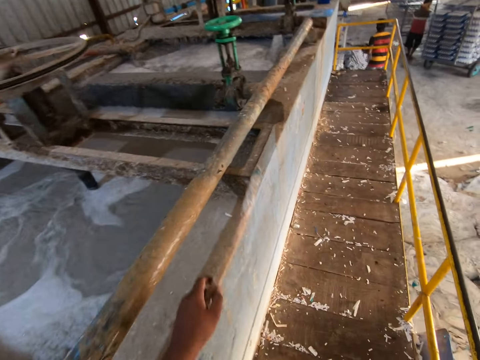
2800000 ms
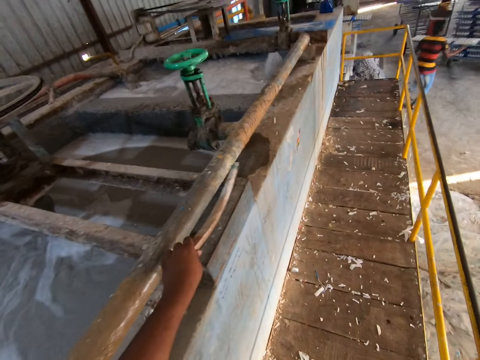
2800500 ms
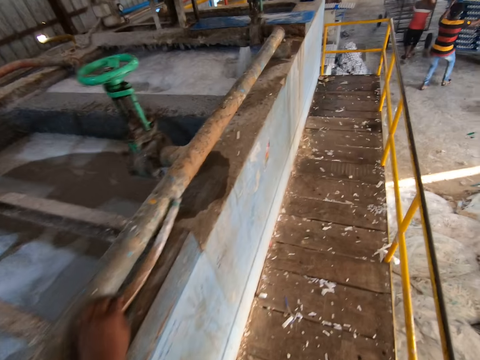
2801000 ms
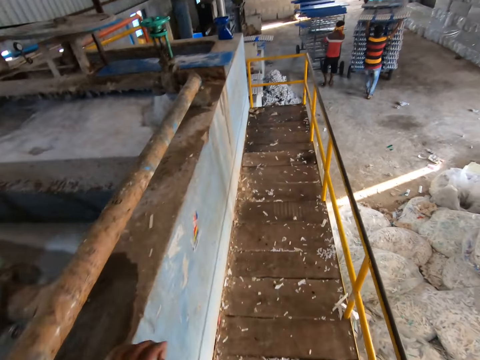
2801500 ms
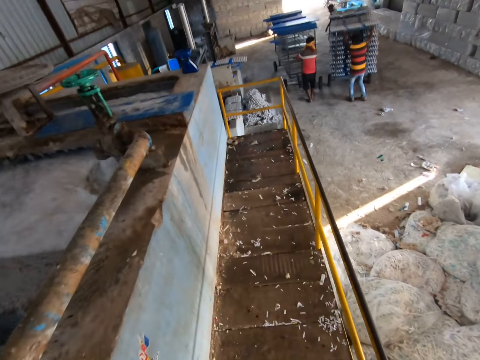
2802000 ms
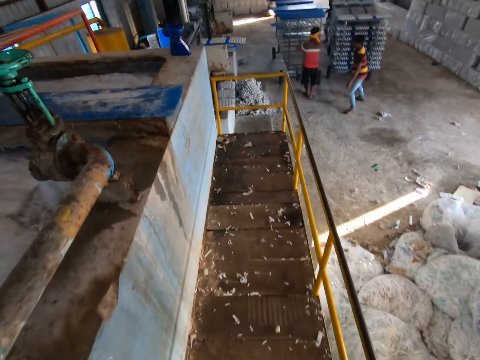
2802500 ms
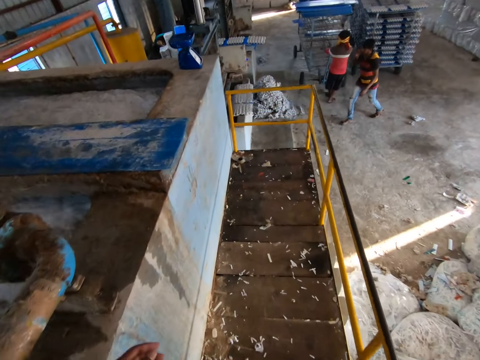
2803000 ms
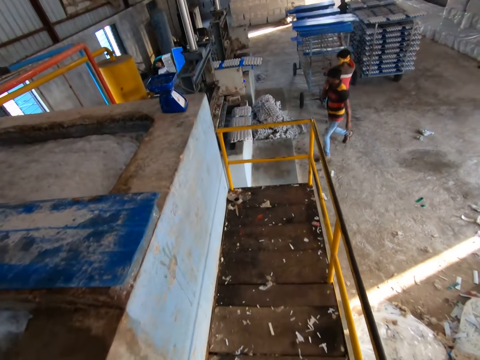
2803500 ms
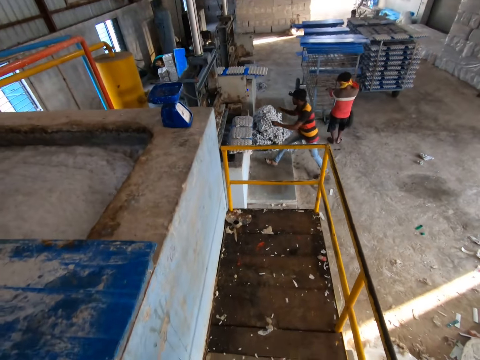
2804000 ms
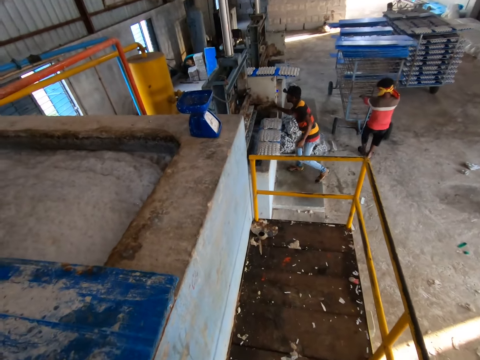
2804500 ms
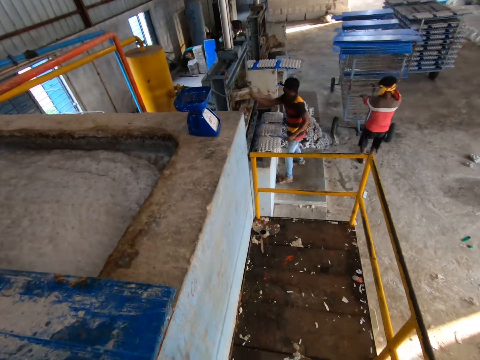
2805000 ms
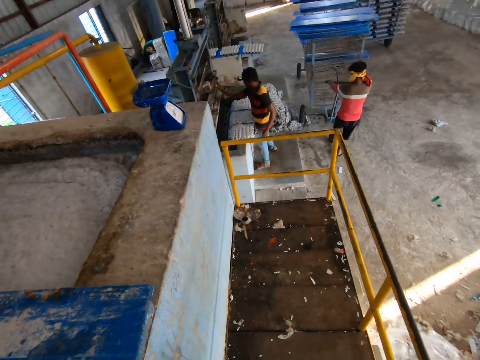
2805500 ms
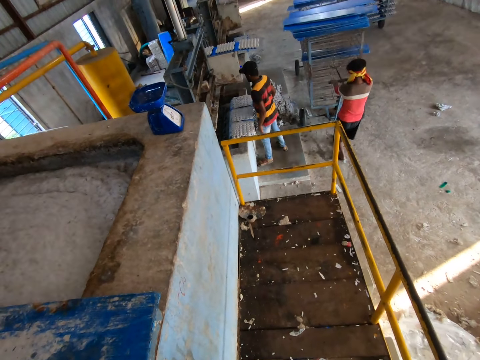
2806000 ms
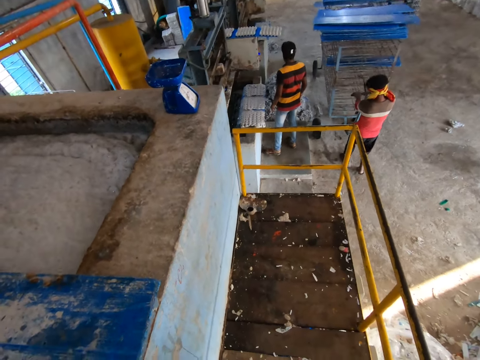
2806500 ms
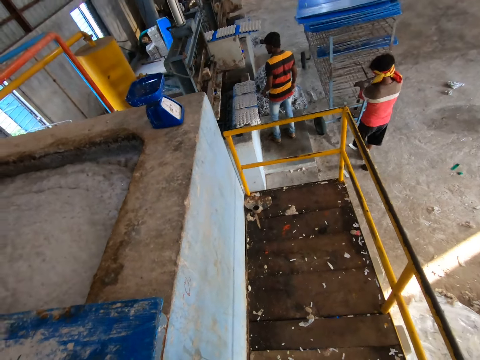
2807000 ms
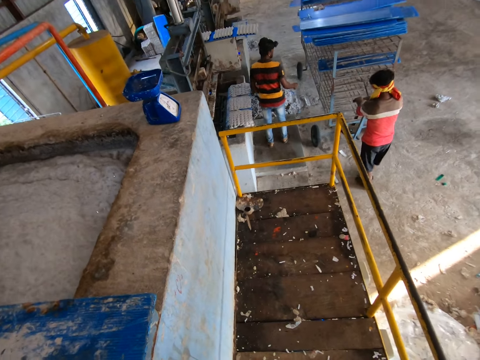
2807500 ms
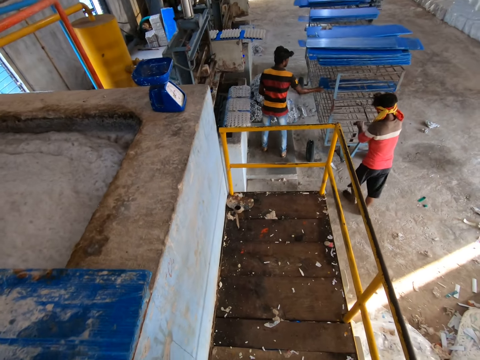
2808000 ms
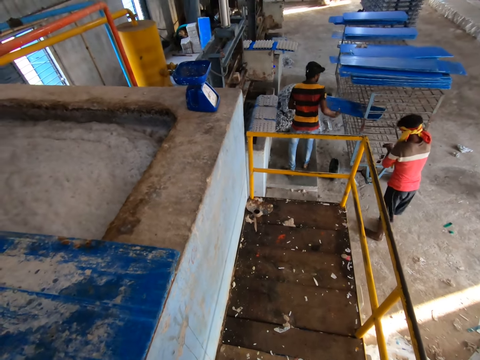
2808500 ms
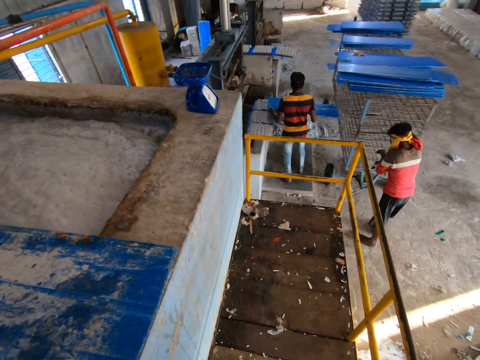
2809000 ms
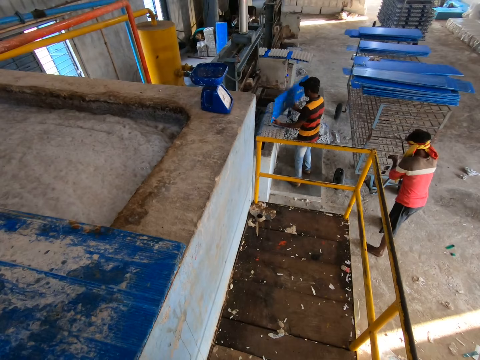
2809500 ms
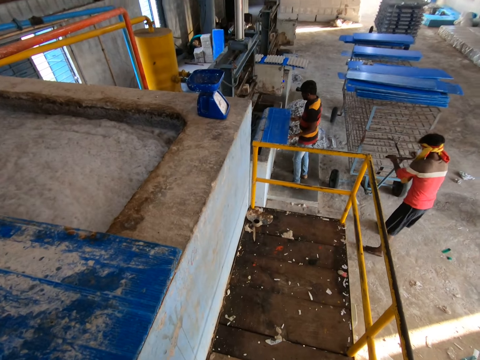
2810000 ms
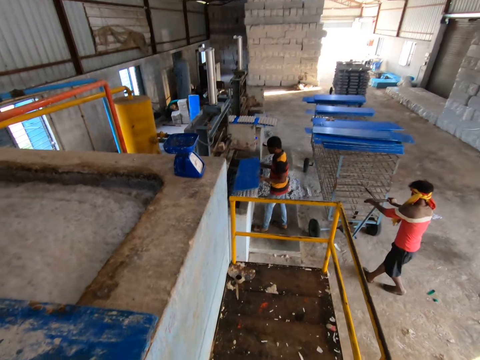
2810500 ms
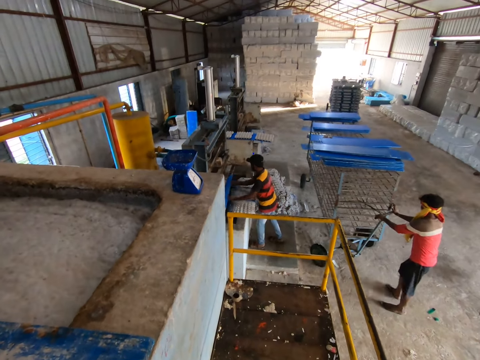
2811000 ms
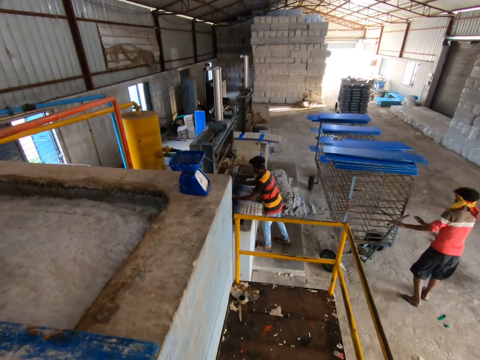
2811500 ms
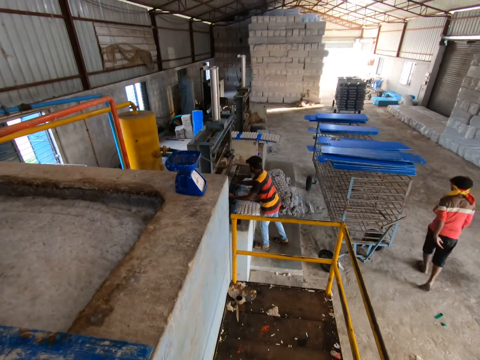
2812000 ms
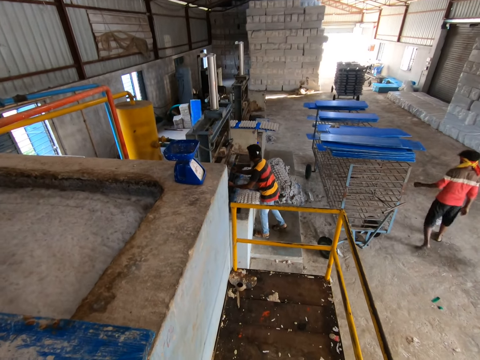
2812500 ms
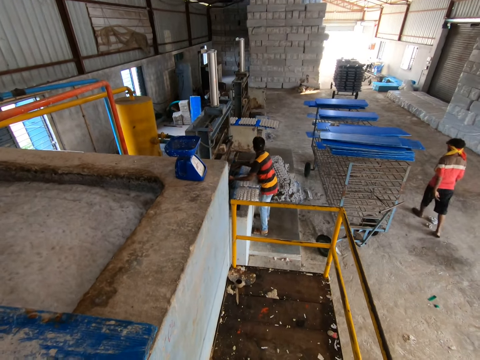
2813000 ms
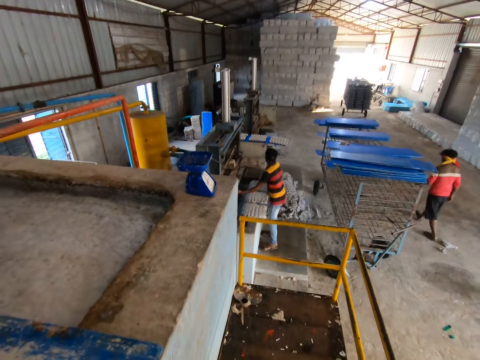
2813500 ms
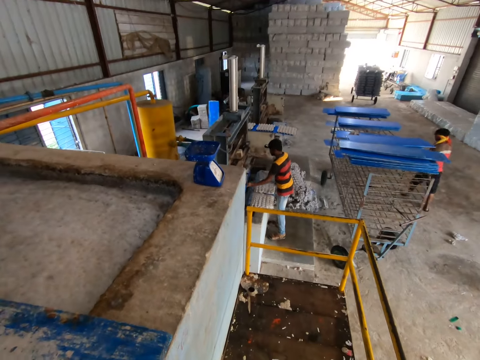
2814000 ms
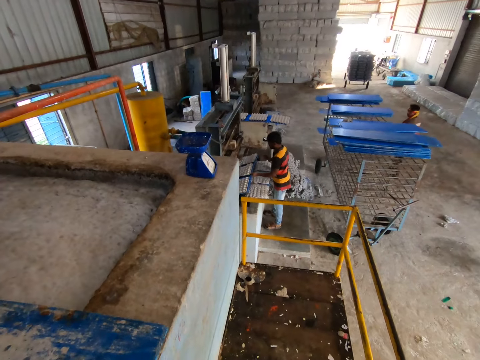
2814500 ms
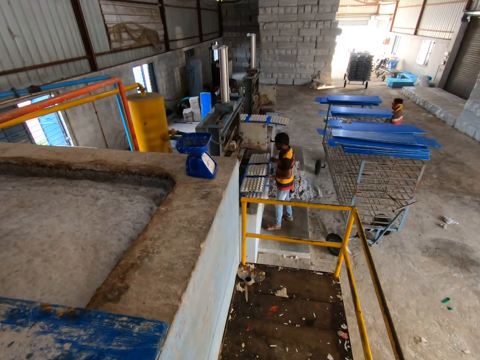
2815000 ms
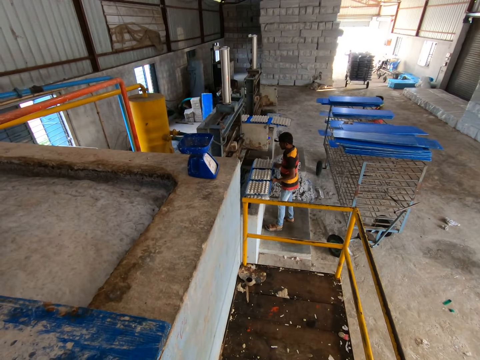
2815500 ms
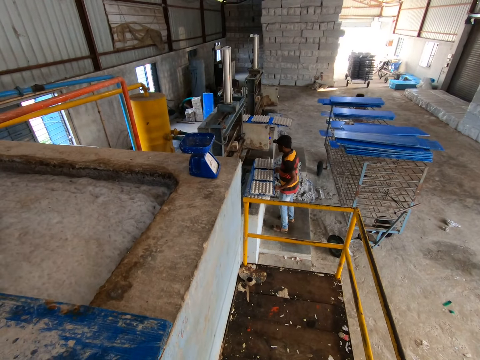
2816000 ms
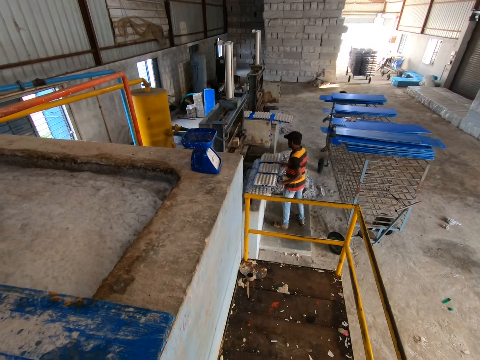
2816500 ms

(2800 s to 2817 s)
A man pulls a cart with both hands. The camera wearer places the stick in his left hand on a metal on the slab. Another man places the tray of paper pulp egg holder in his hands on the cart. Another man pulls the cart with his left hand. The second man walks towards the molding machine and picks up a wedge from the slab with his right hand. He places the wedge in his right hand in the molding machine. He operates the machine. He picks up a tray from the cart with his right hand, holds the tray with both hands. He places the tray in his hands on the slab. He puts the tray in his hands in the molding machine. He pulls the tray of paper pulp egg holder from the molding machine with his hands. The third man walks around.

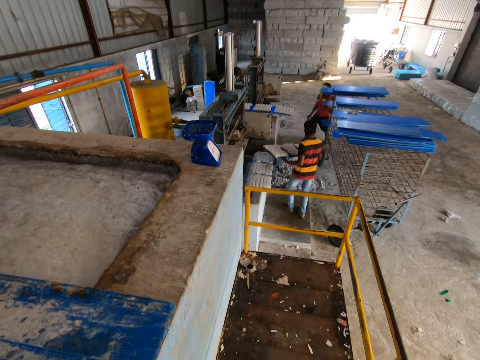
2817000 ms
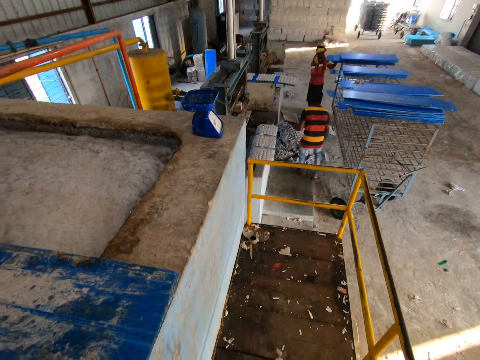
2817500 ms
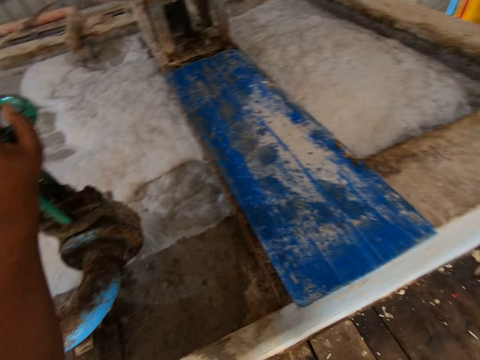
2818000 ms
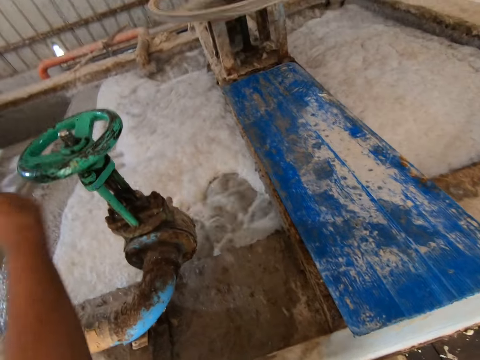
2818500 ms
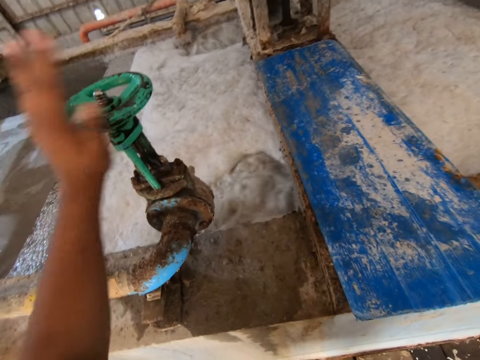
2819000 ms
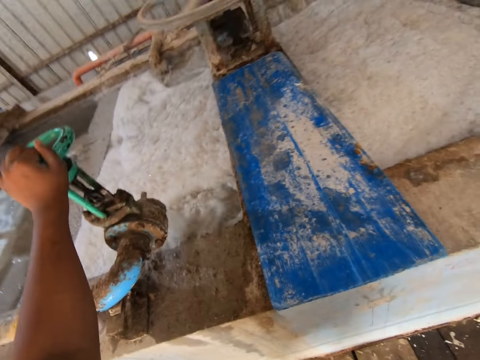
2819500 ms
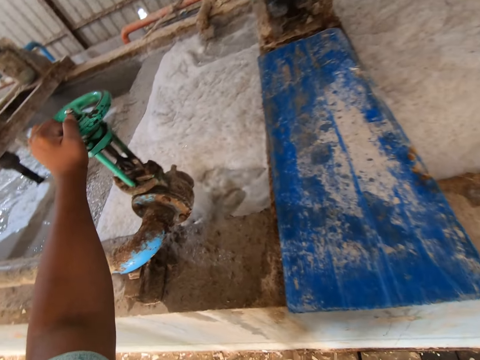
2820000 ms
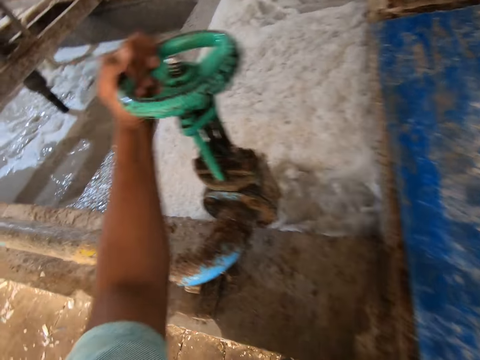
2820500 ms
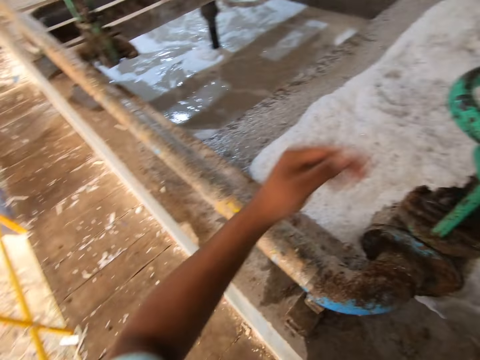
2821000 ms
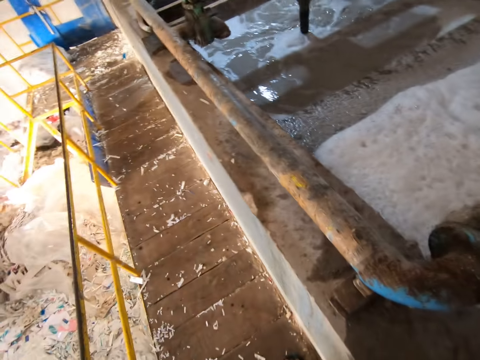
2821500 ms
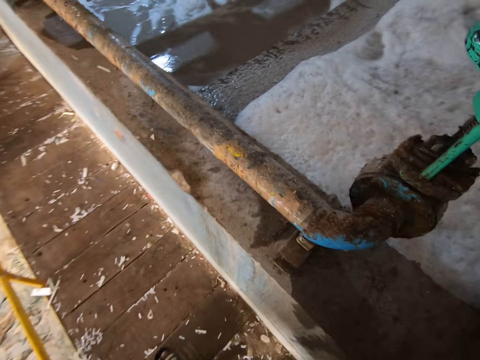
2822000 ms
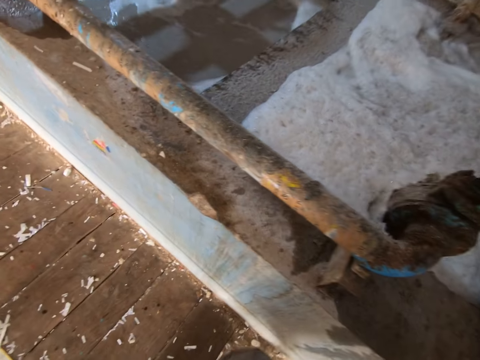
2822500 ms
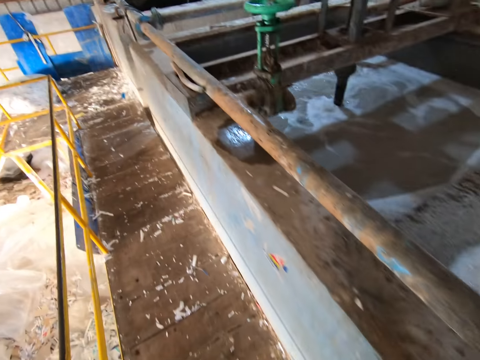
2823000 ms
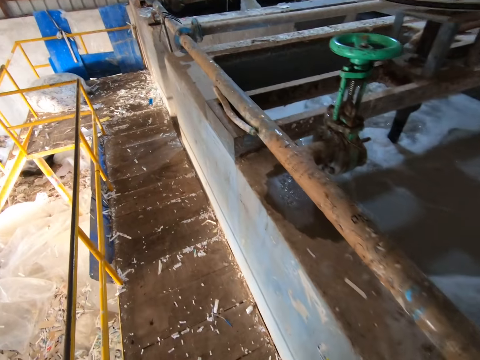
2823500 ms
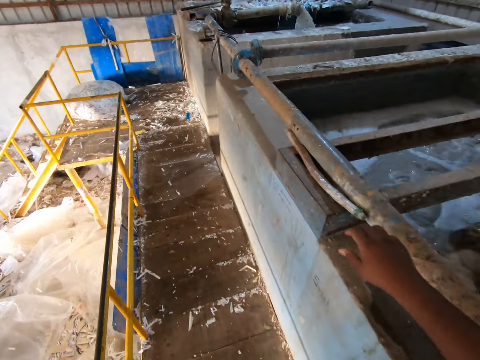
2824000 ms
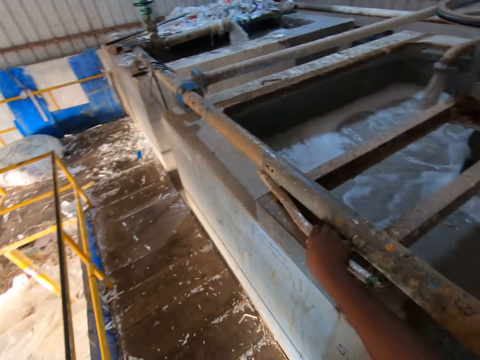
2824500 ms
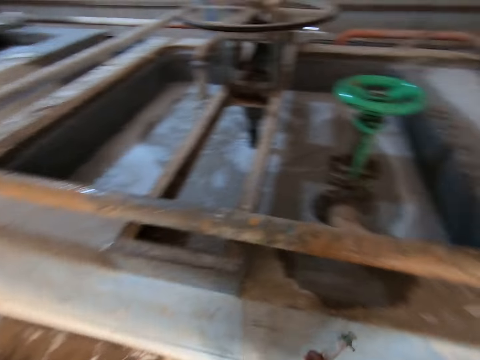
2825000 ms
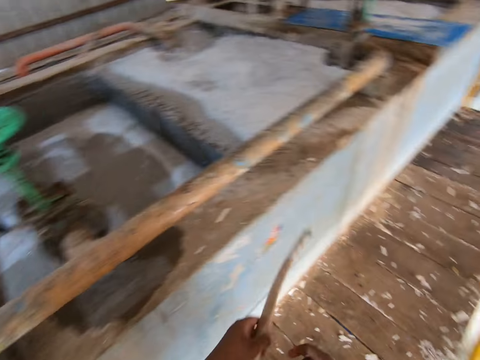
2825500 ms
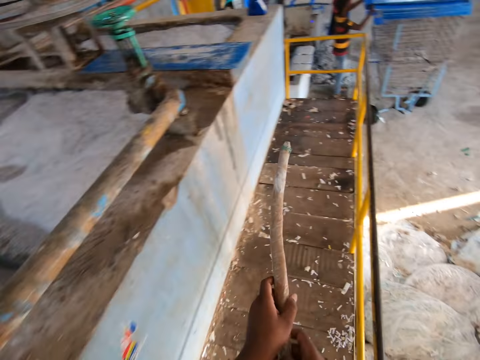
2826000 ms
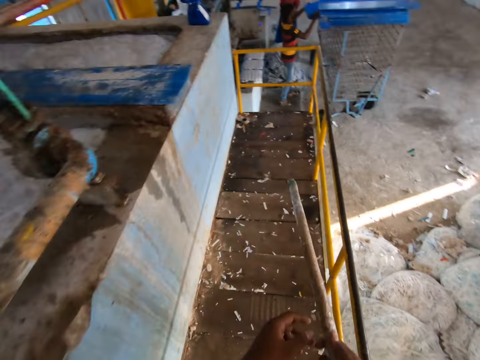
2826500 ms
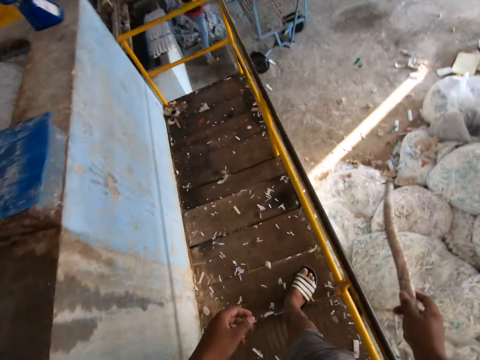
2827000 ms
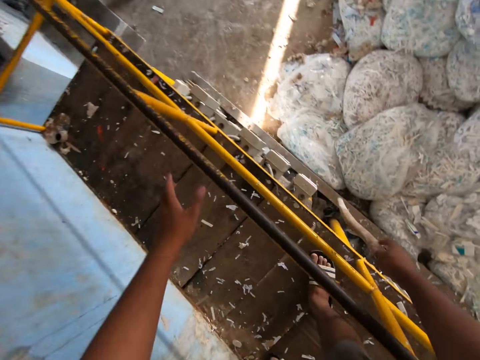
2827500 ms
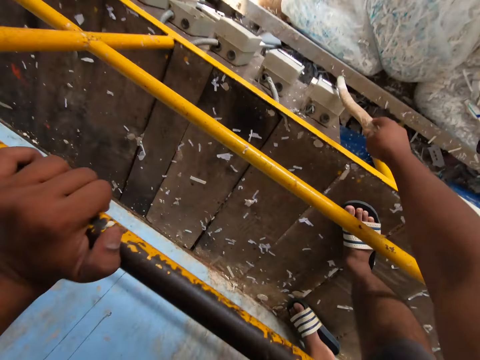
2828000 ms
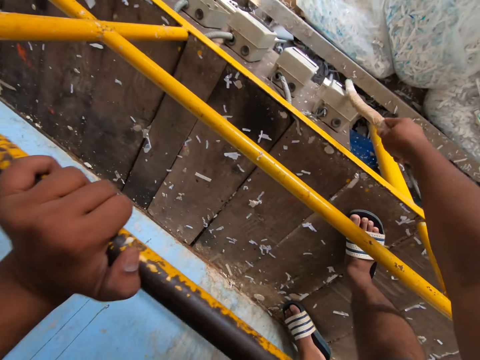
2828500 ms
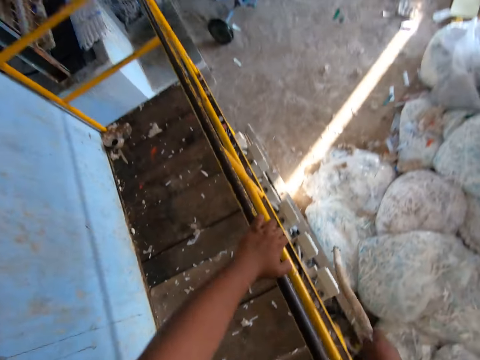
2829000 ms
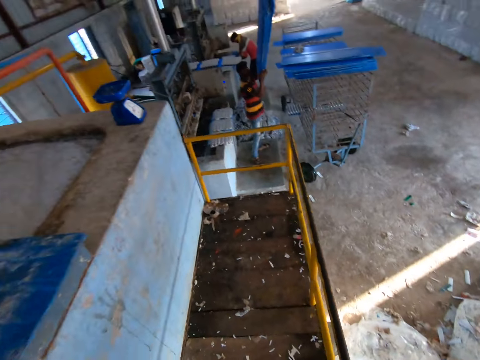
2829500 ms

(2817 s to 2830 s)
A man holds a tray on a cart with both hands. The man loads the trolley with crates. The camera wearer turns the valve handle with his left hand. He walks around. He picks up the stick from the metal on the slab with his right hand. He walks around. He places his left hand on a rail. He puts off a switch on a wall with the stick in his right hand.
